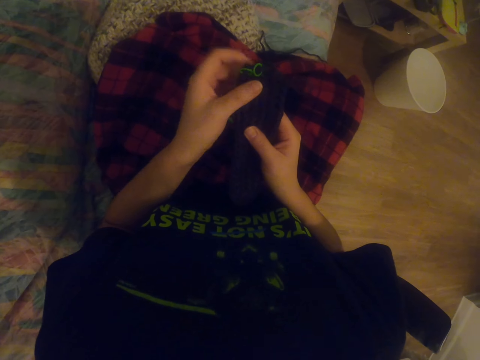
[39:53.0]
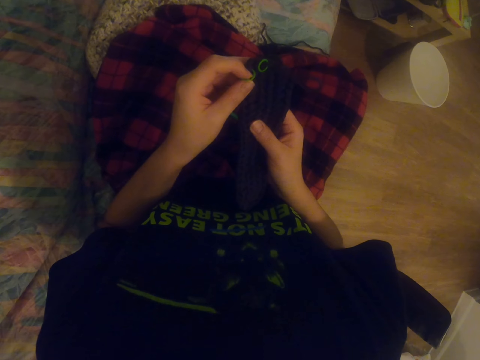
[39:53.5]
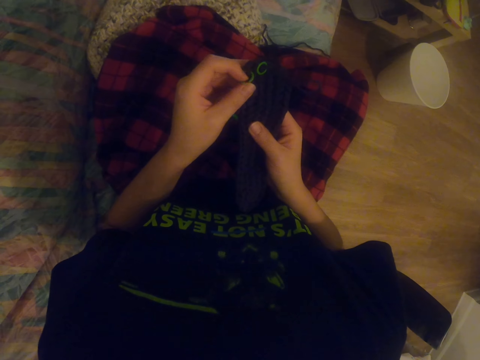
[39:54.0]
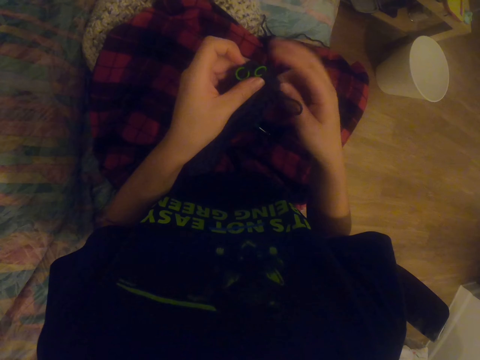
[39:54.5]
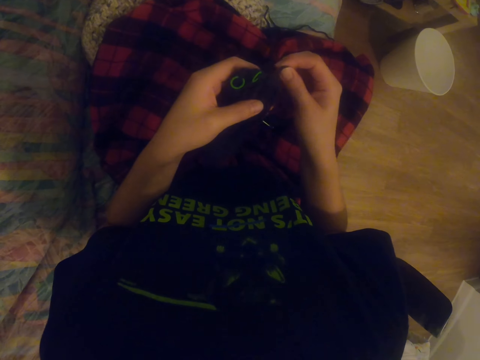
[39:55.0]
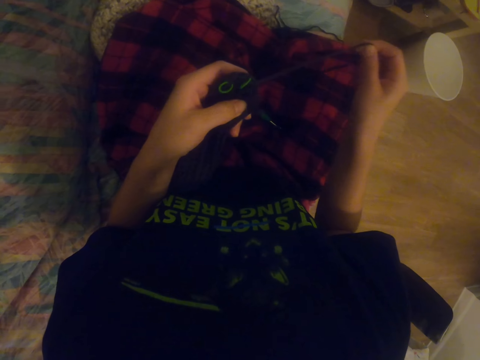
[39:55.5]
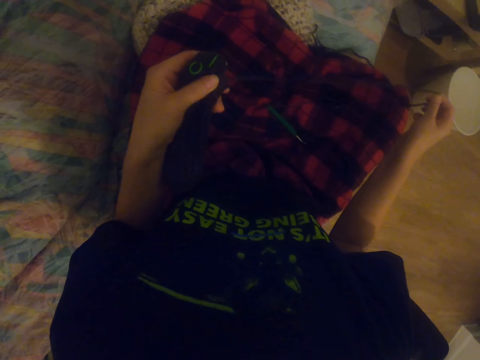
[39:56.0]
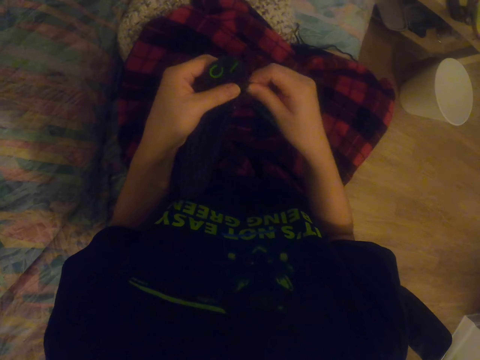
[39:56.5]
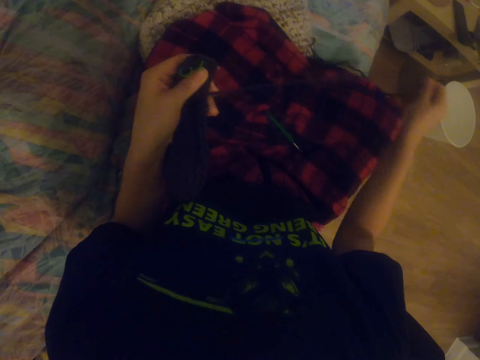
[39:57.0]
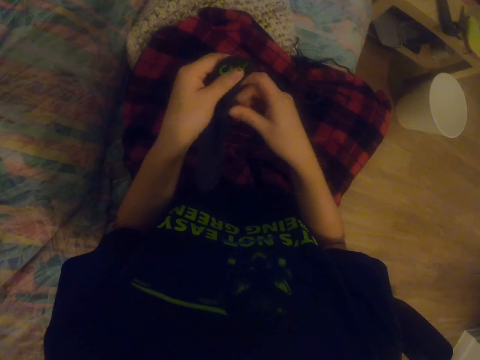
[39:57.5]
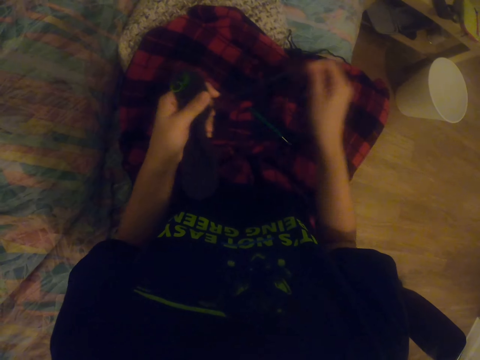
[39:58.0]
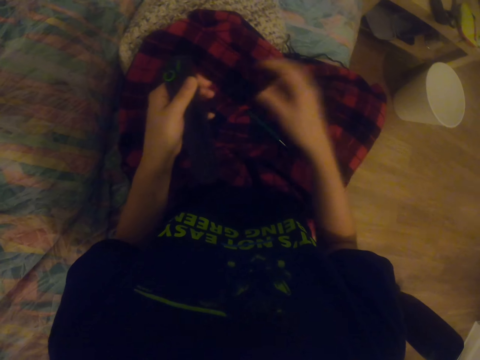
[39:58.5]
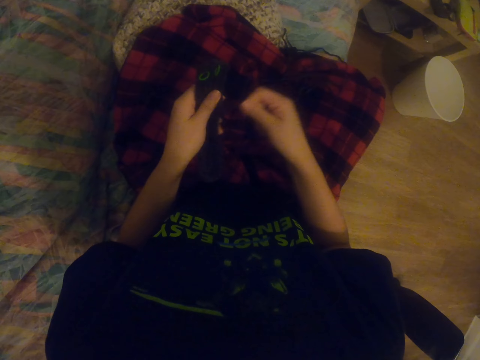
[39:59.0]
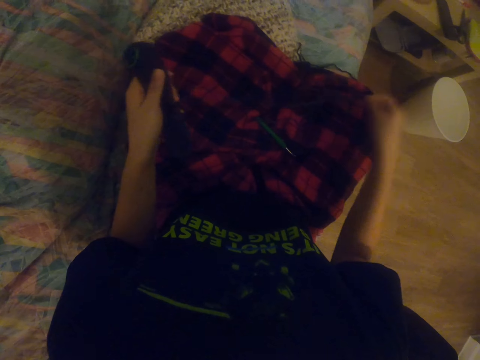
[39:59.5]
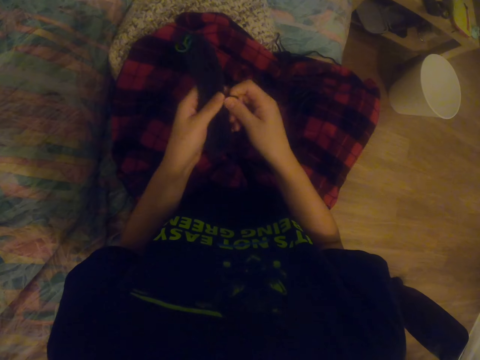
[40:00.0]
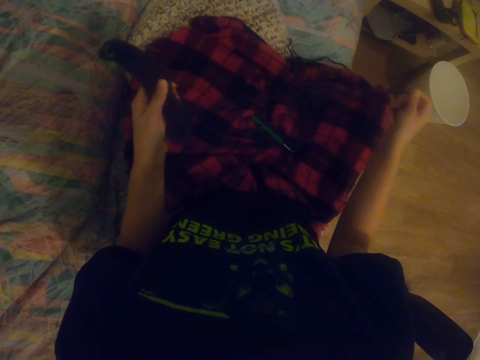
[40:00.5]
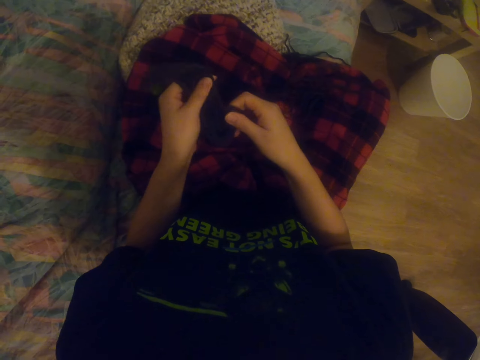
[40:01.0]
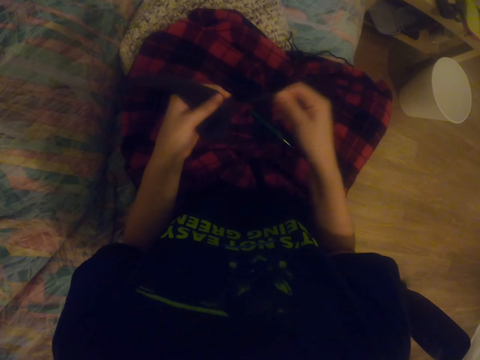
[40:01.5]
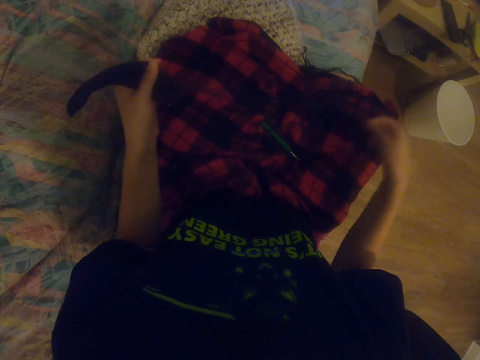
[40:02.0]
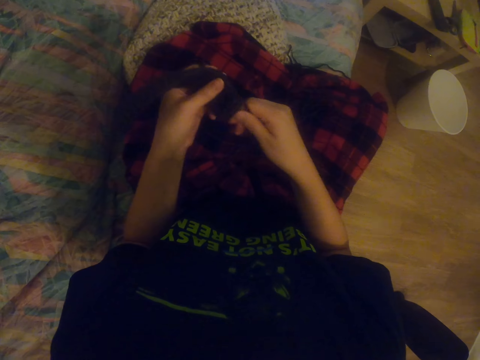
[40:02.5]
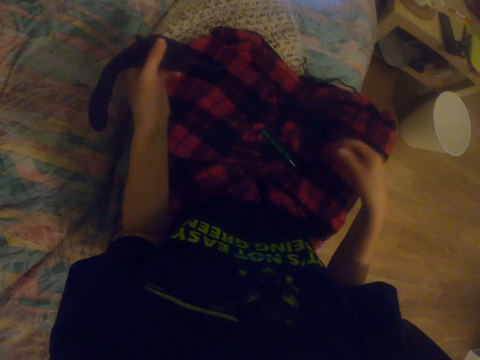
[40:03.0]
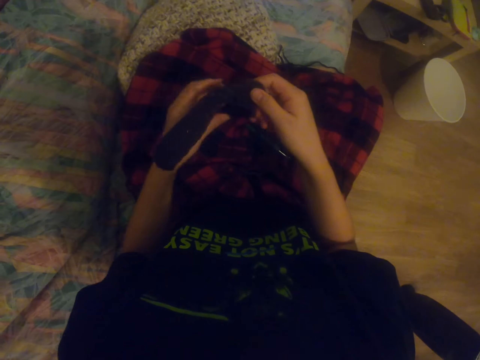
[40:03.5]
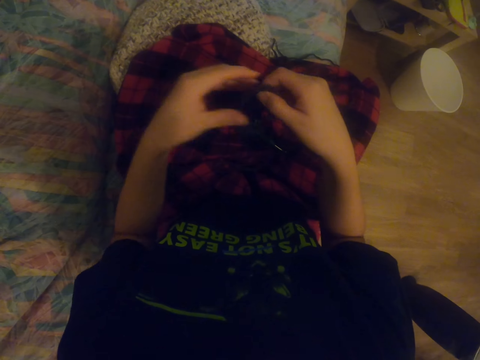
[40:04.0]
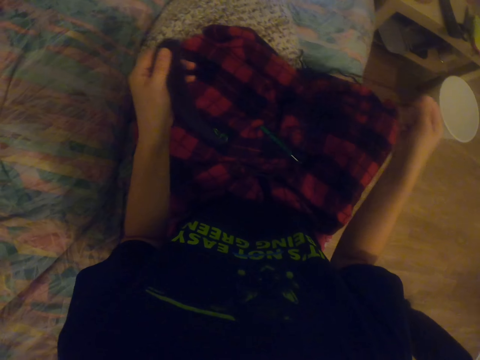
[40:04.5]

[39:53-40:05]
The camera wearer undoes the fabric. They loosen the sock. They loosen the sock again.

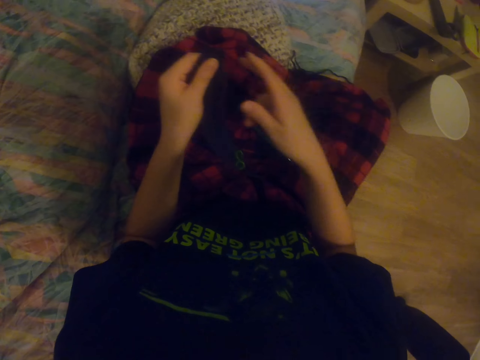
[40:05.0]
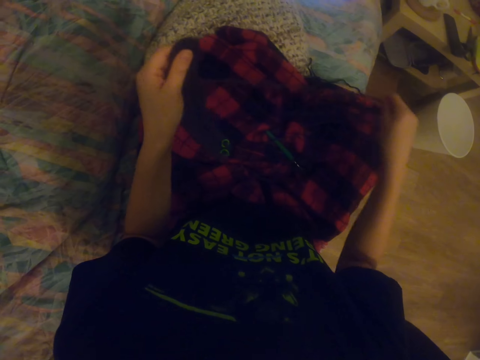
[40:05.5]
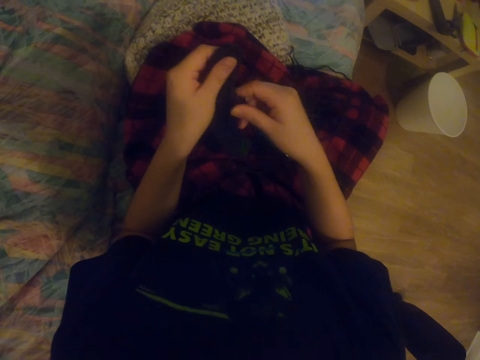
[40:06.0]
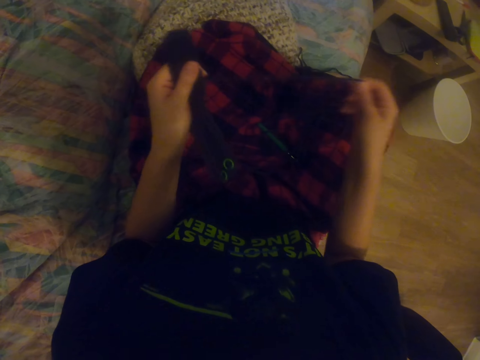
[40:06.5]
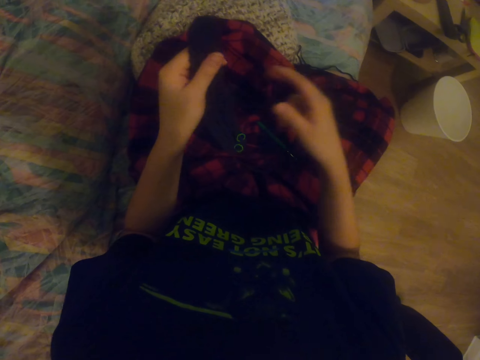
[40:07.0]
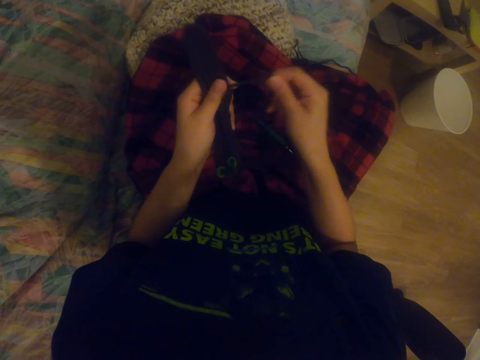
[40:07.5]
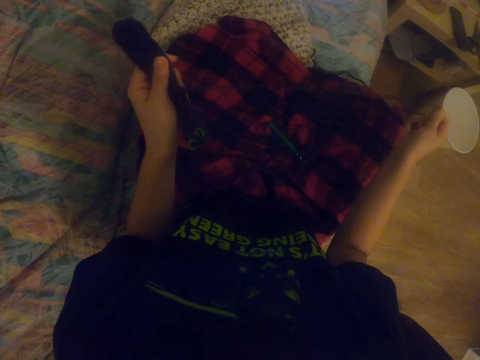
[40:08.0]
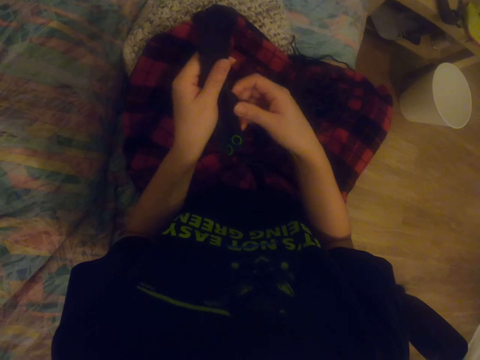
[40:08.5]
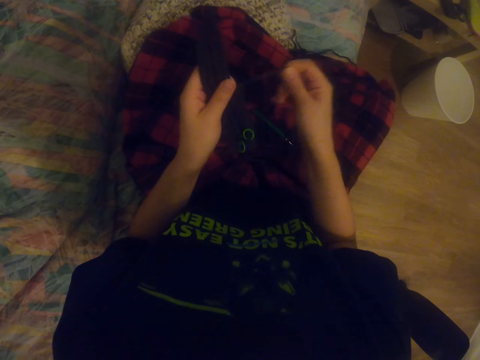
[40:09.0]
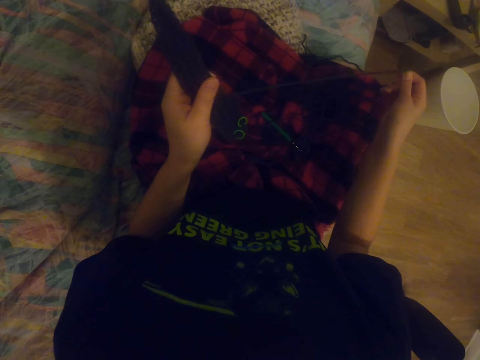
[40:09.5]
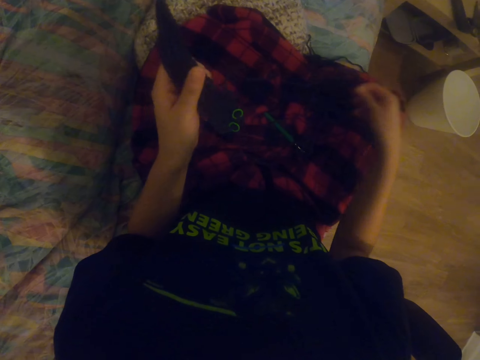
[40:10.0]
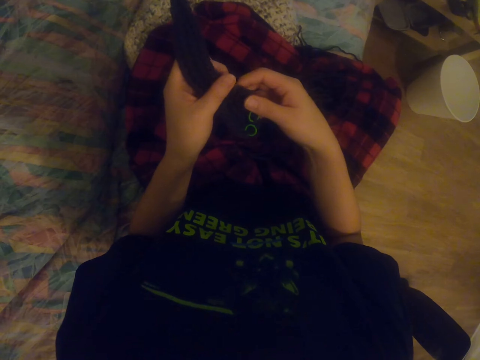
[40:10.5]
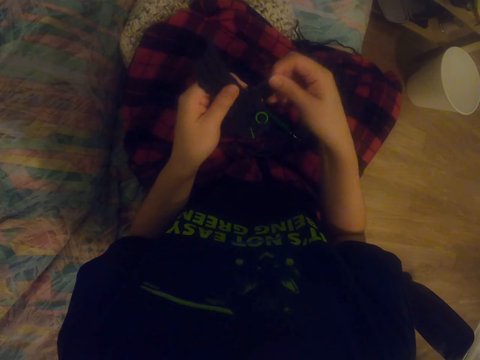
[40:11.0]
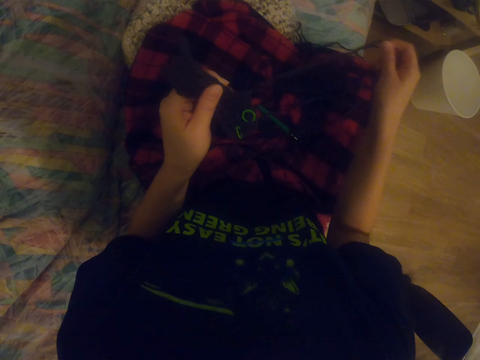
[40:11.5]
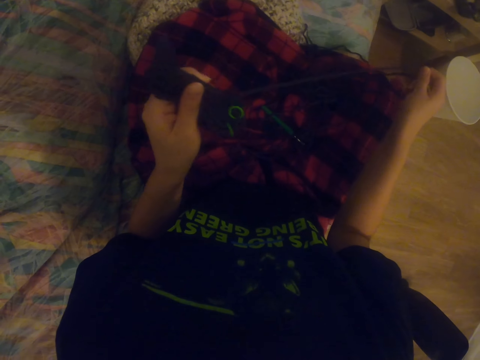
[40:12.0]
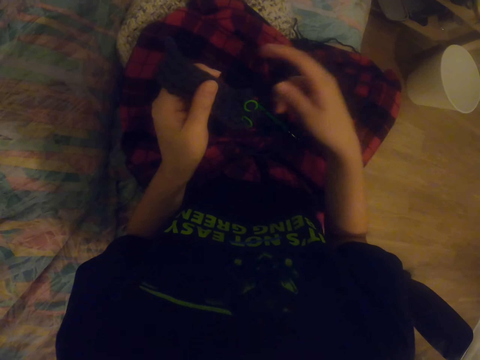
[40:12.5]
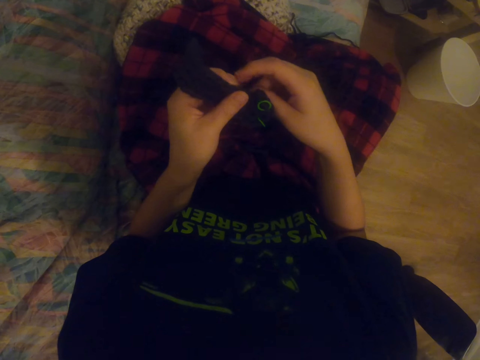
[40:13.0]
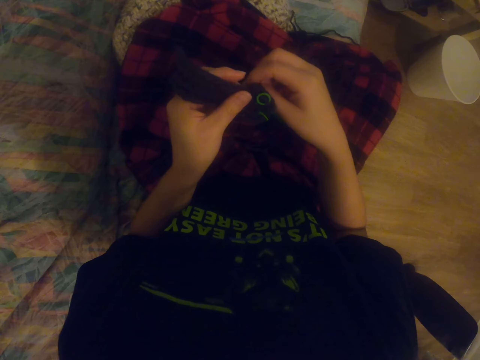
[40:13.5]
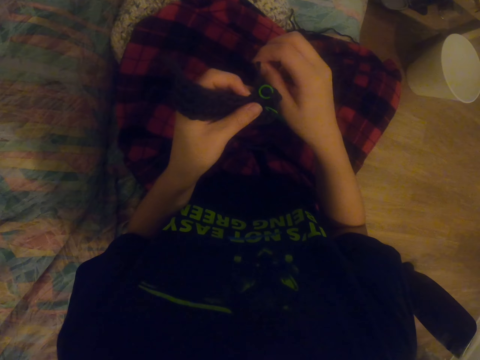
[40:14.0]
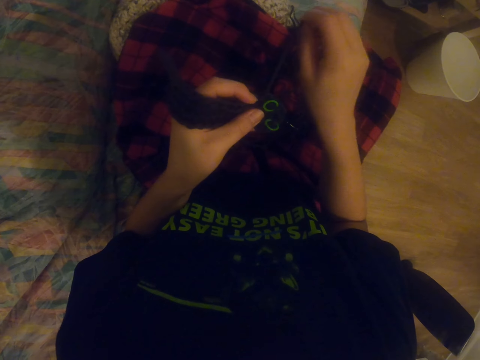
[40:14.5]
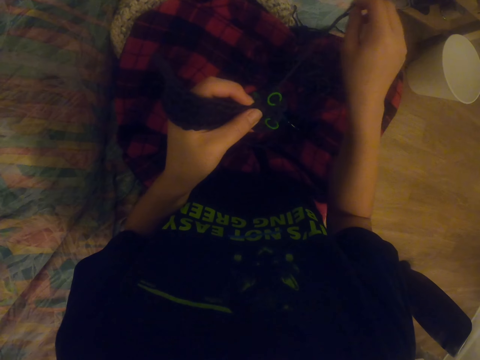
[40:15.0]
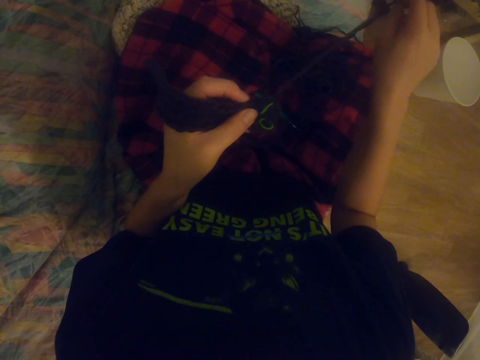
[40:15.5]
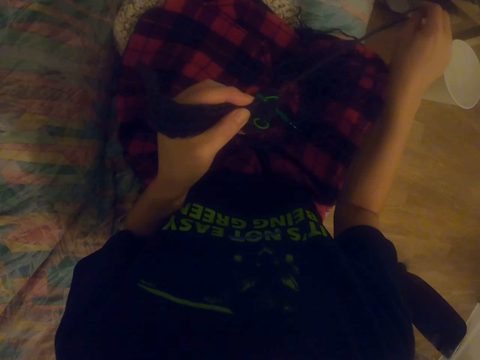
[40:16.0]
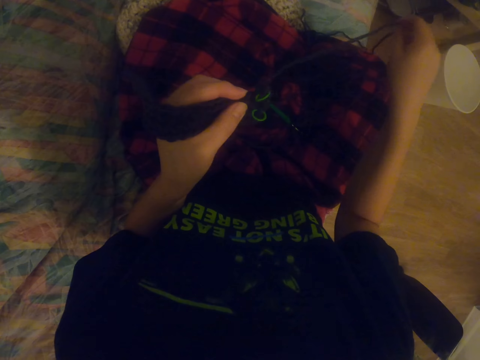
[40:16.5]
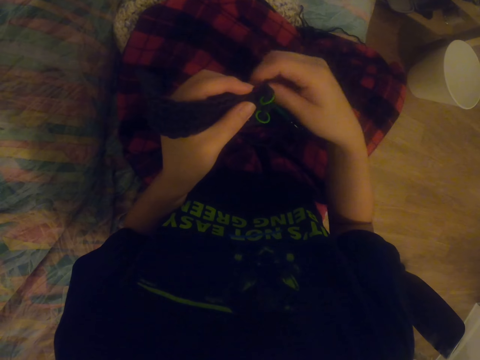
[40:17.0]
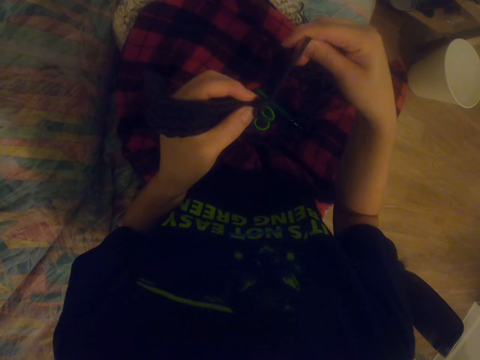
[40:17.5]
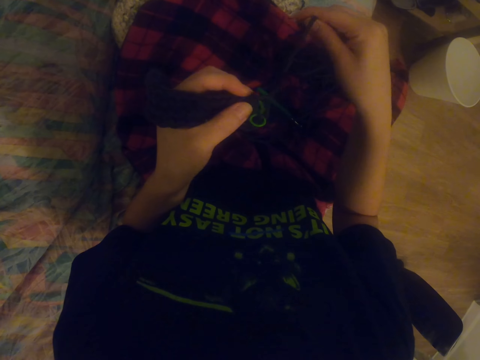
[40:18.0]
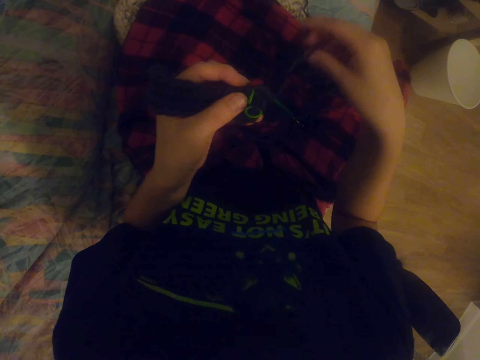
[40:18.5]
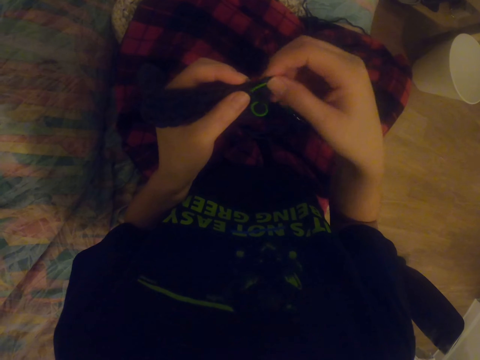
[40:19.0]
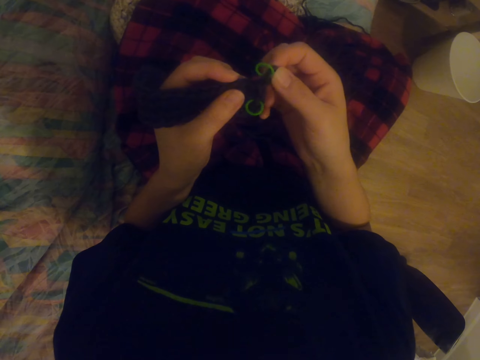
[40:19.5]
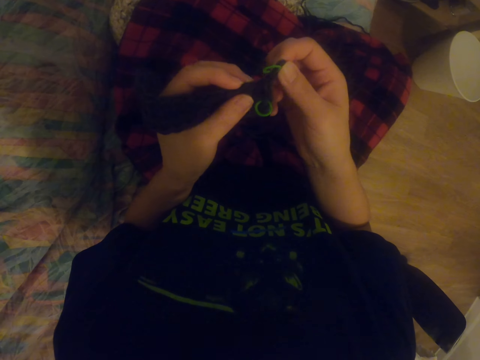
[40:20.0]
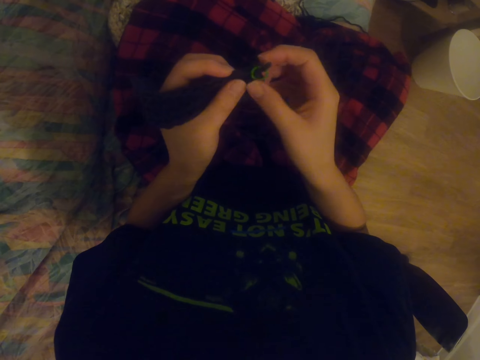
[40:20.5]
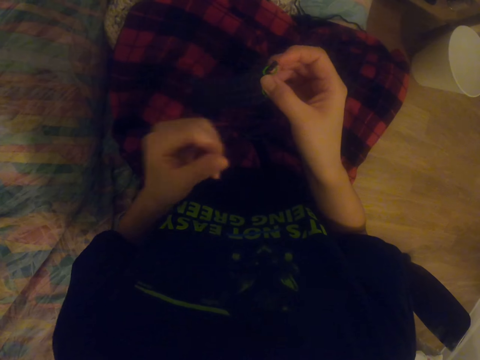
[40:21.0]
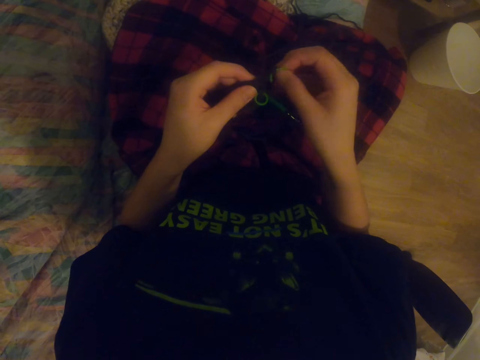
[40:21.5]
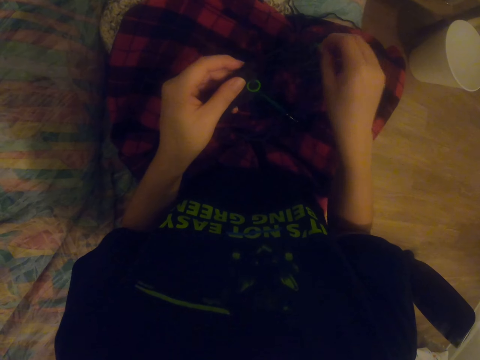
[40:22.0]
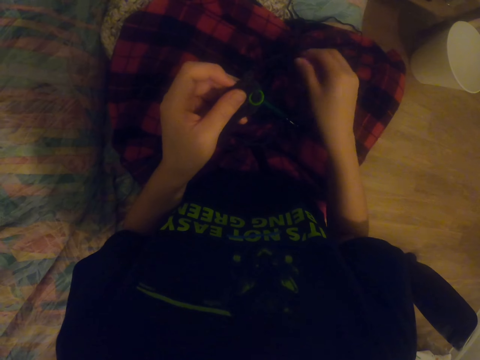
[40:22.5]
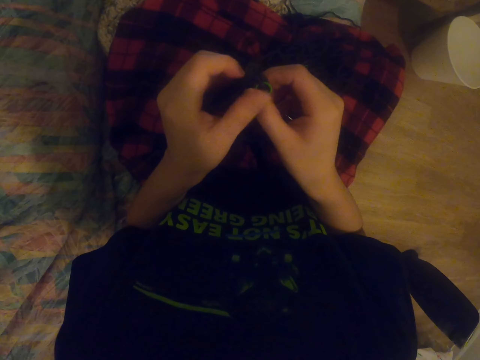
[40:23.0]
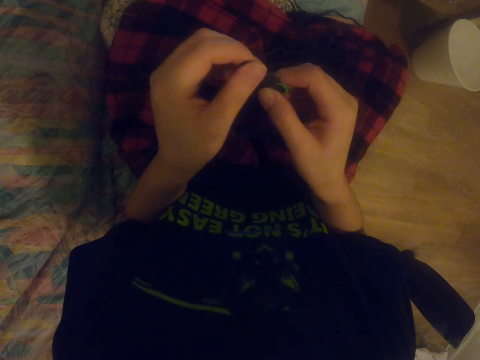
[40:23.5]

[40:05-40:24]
The camera wearer loosens the sock repeatedly. They remove a rubber band and place the rubber band on a scarf.
